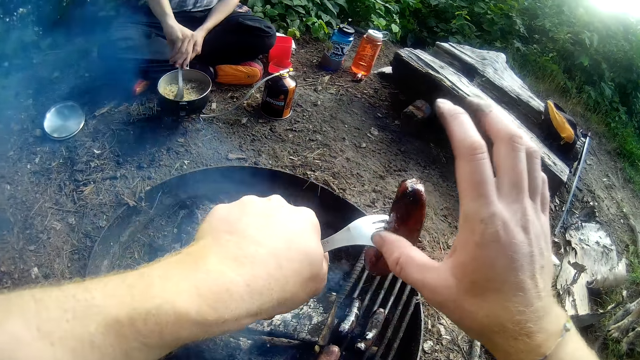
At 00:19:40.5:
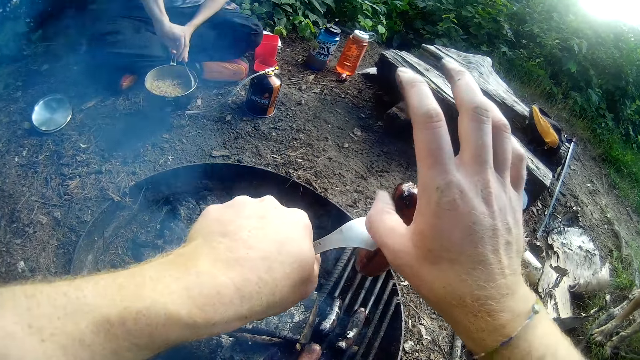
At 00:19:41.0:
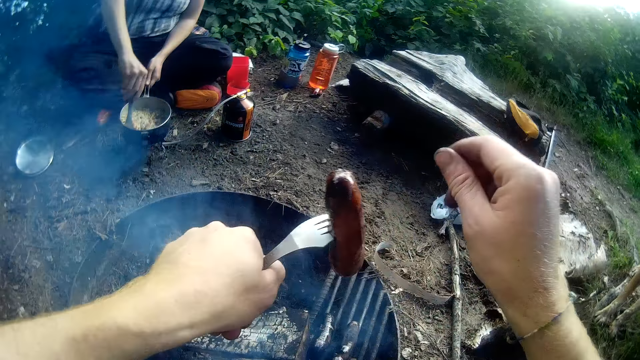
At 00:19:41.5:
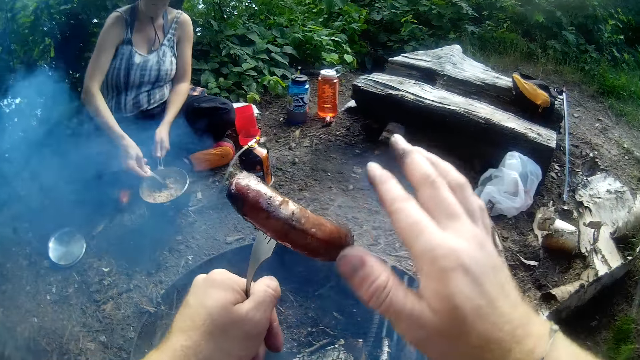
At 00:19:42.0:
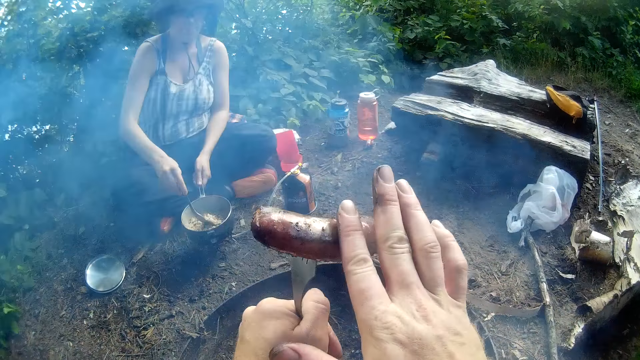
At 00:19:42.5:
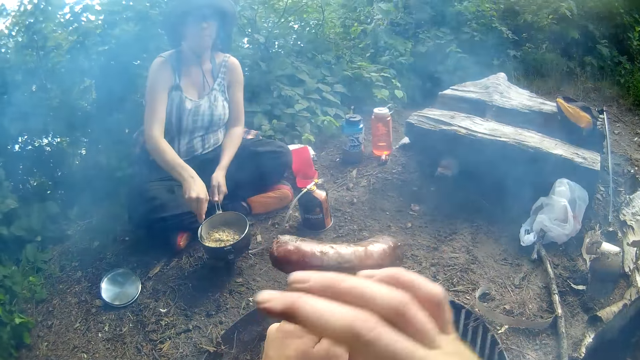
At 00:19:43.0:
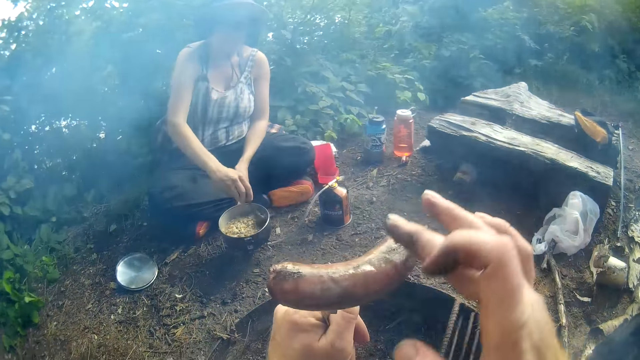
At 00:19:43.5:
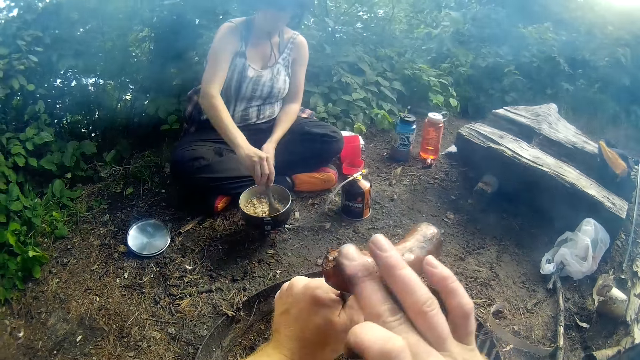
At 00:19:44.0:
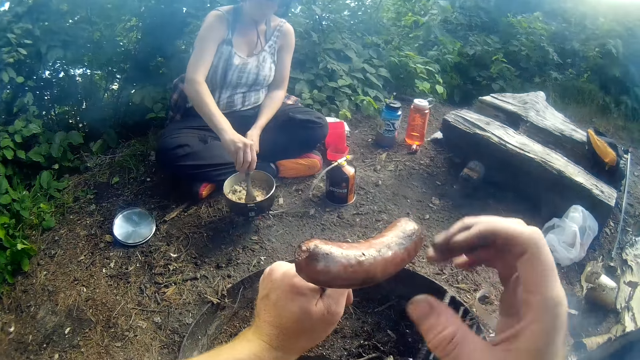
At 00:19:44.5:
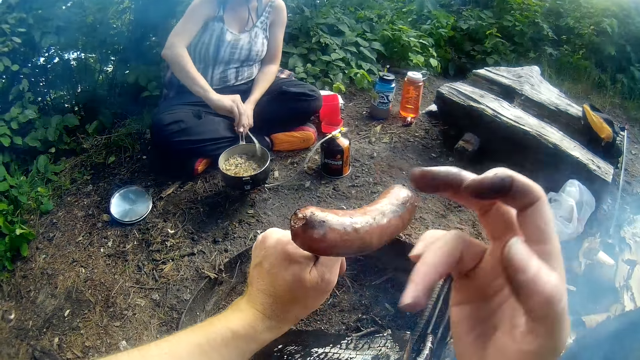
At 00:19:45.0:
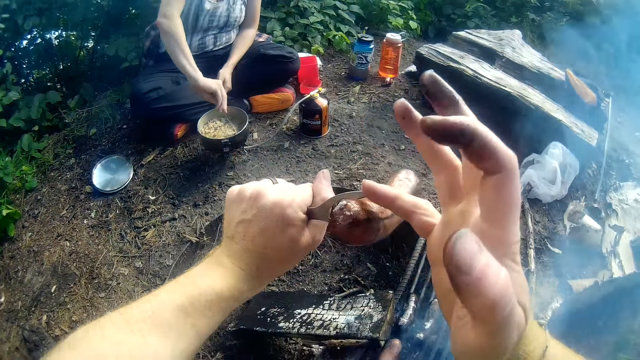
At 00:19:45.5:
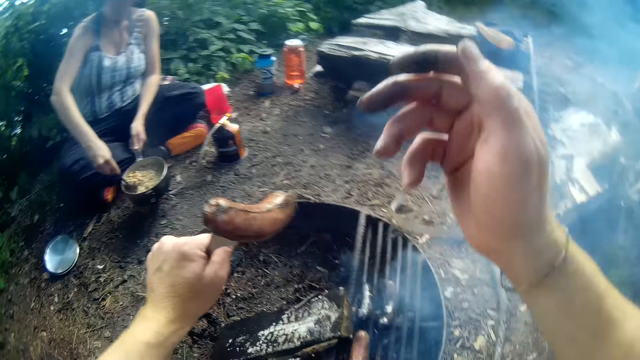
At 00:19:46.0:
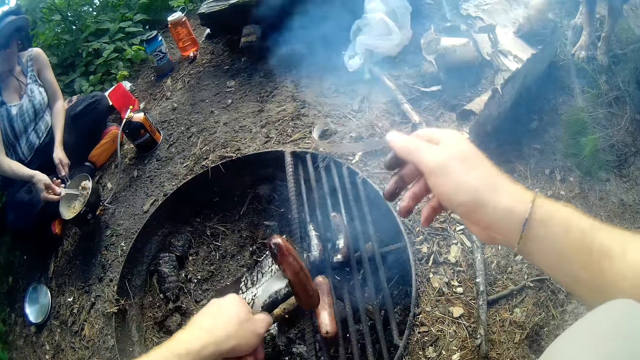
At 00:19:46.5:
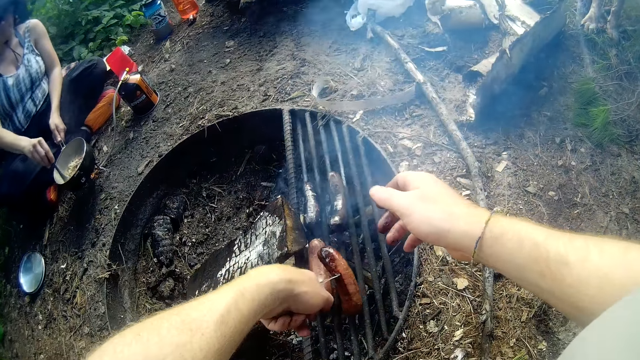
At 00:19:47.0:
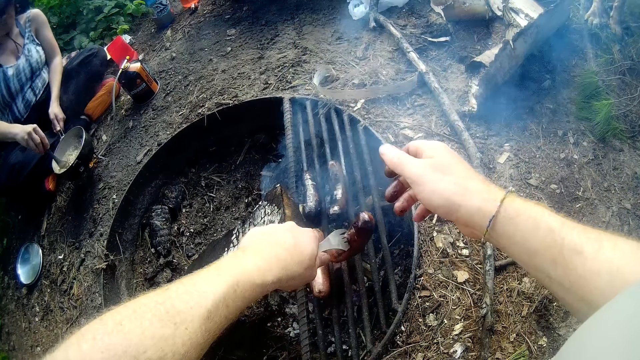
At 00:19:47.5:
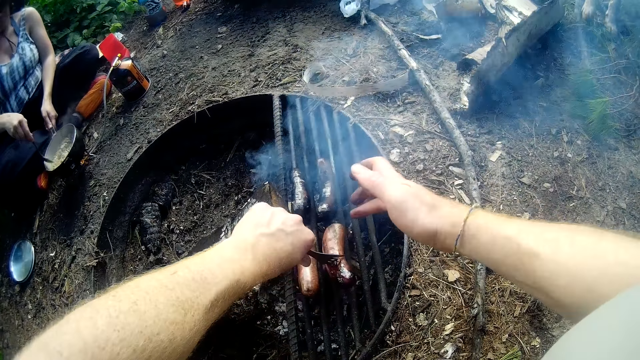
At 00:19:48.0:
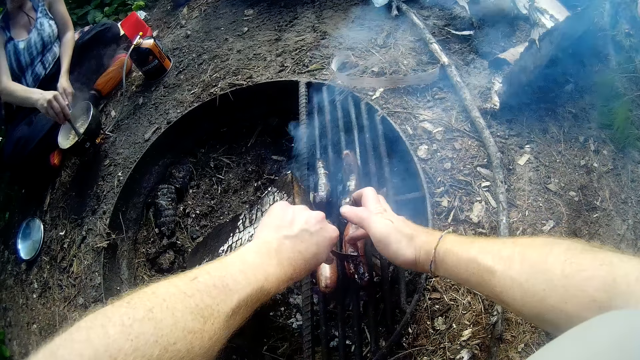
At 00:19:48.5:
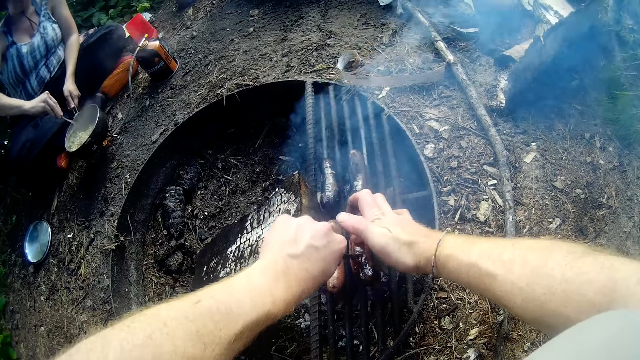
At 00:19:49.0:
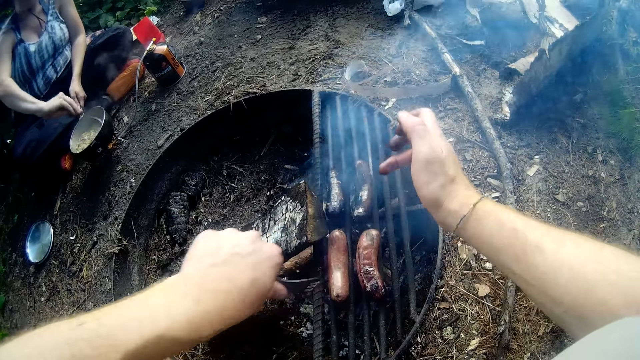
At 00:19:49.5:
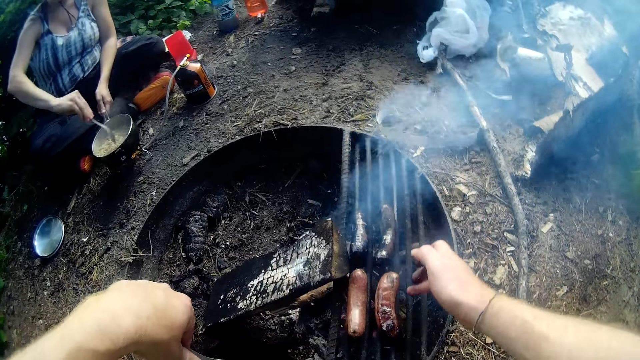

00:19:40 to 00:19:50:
The camera wearer wipes the sausage with his finger. He places the sausage on the rack above the fire.

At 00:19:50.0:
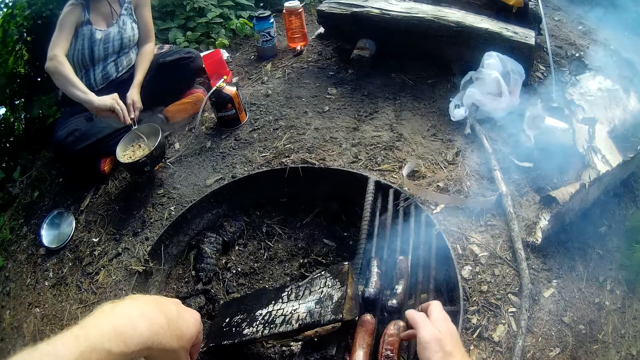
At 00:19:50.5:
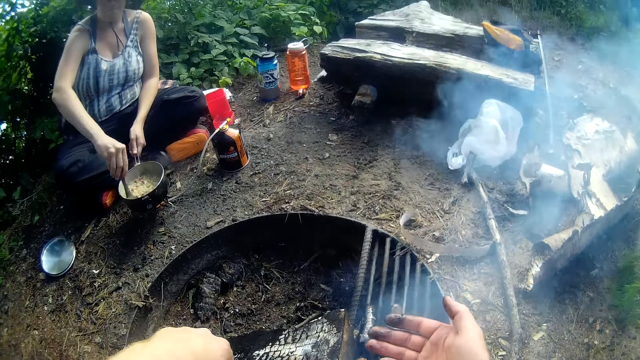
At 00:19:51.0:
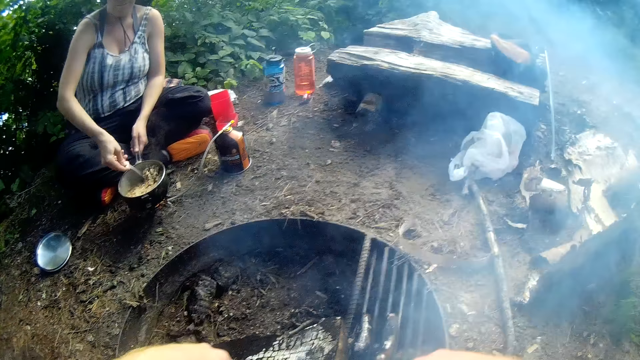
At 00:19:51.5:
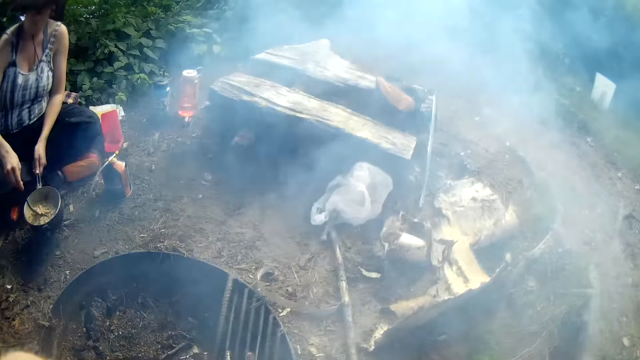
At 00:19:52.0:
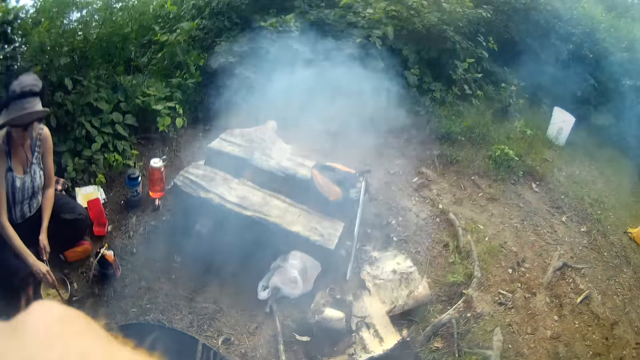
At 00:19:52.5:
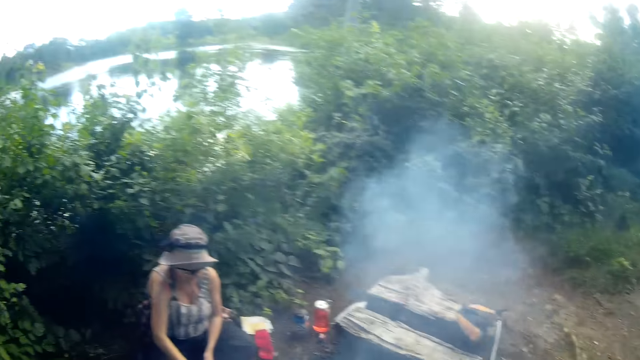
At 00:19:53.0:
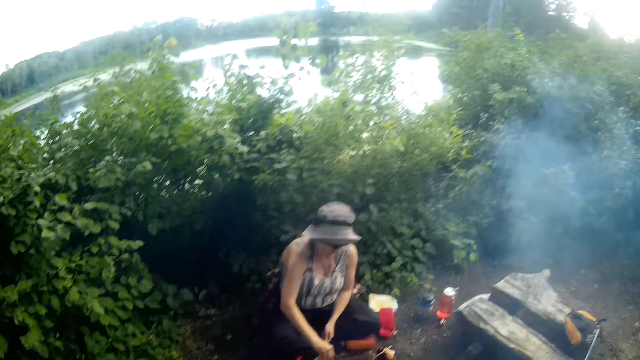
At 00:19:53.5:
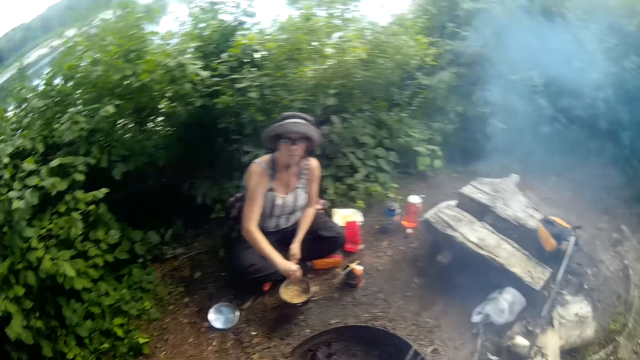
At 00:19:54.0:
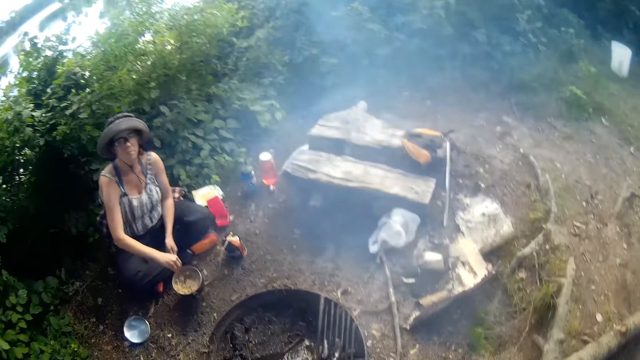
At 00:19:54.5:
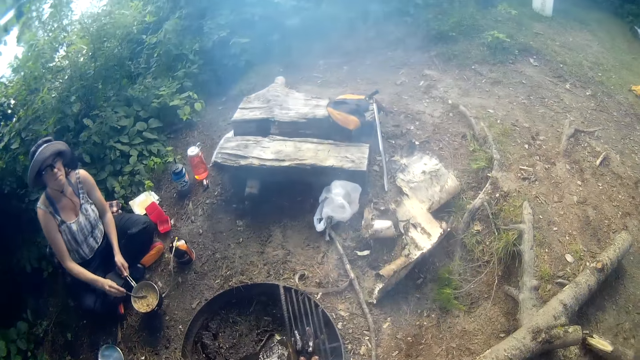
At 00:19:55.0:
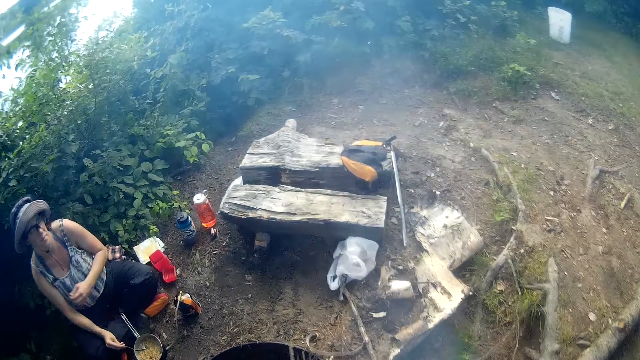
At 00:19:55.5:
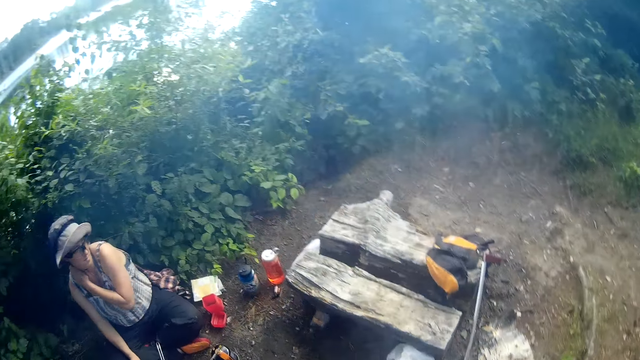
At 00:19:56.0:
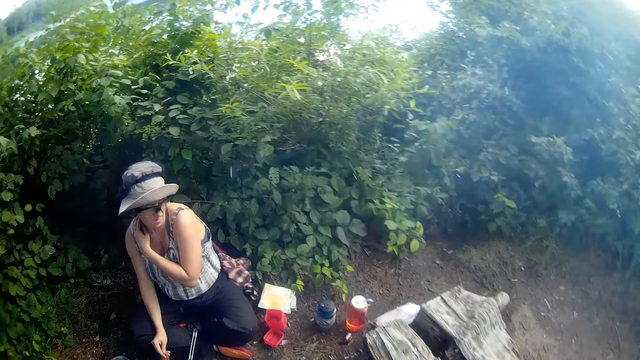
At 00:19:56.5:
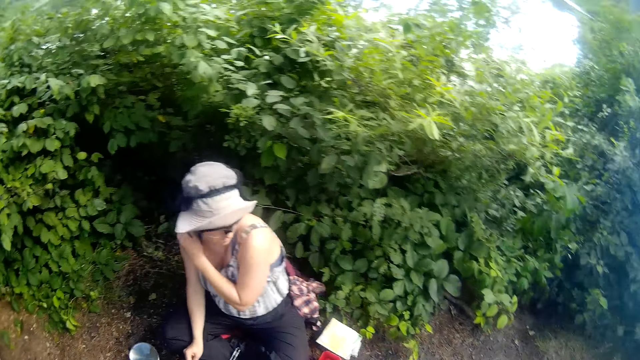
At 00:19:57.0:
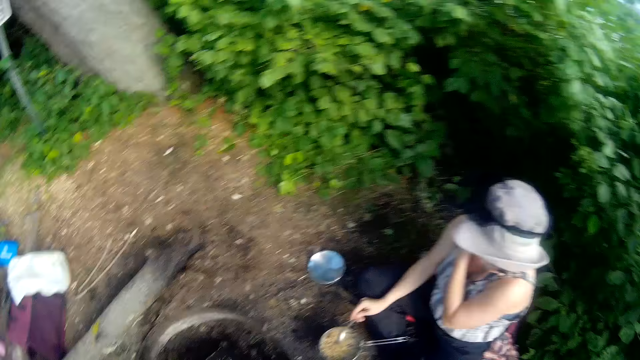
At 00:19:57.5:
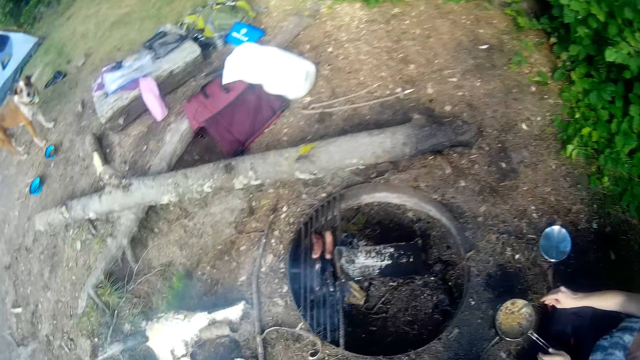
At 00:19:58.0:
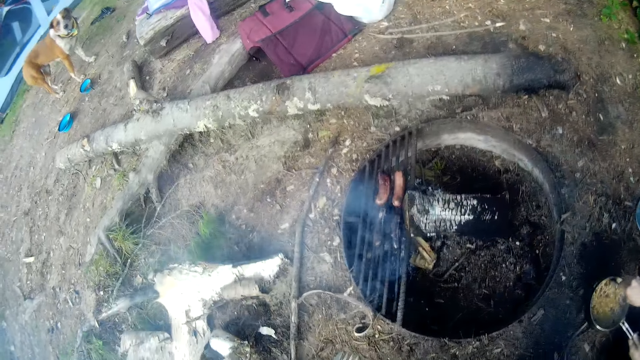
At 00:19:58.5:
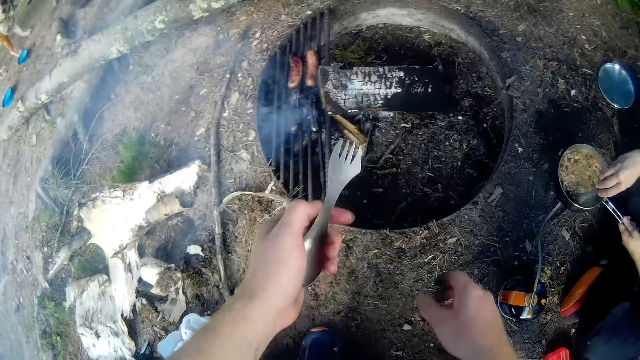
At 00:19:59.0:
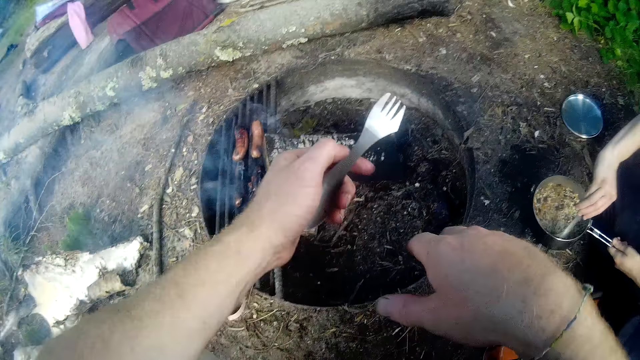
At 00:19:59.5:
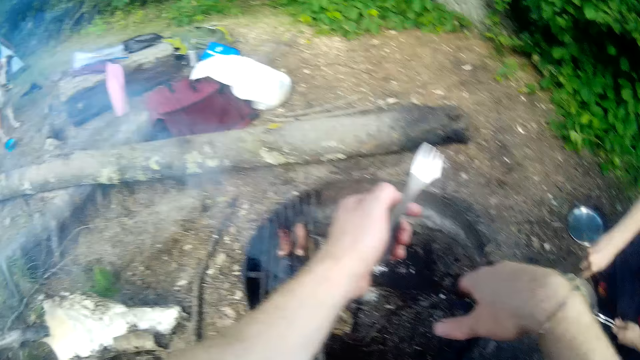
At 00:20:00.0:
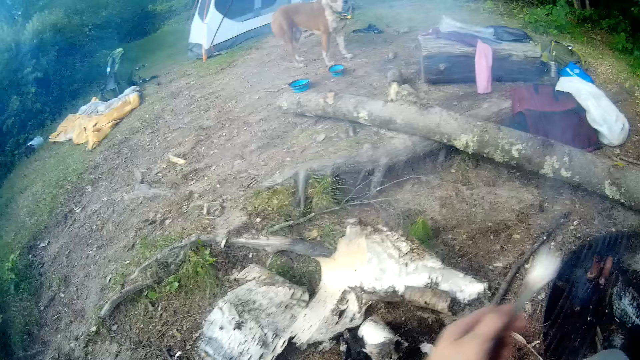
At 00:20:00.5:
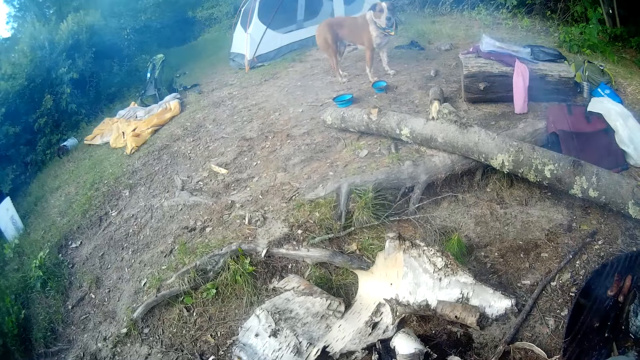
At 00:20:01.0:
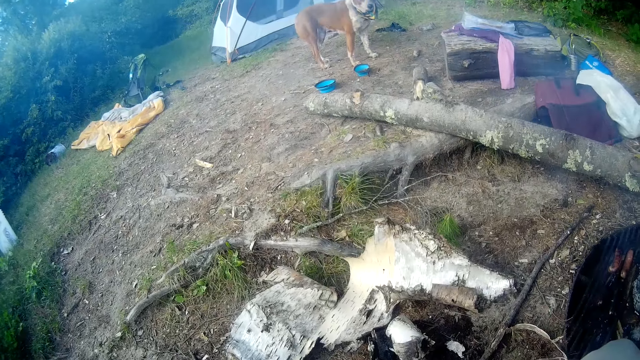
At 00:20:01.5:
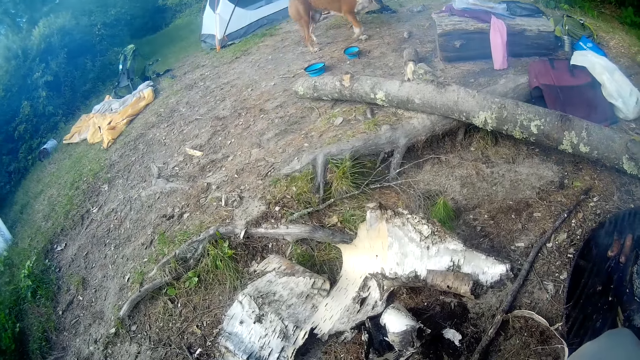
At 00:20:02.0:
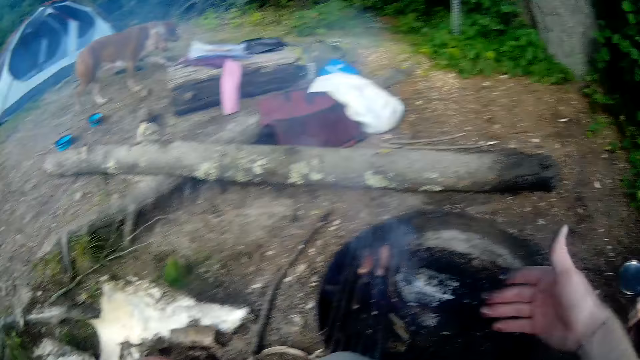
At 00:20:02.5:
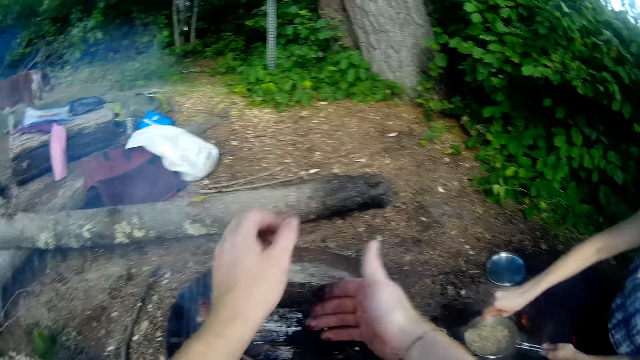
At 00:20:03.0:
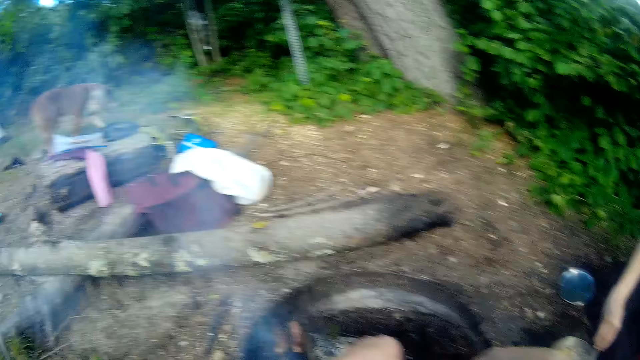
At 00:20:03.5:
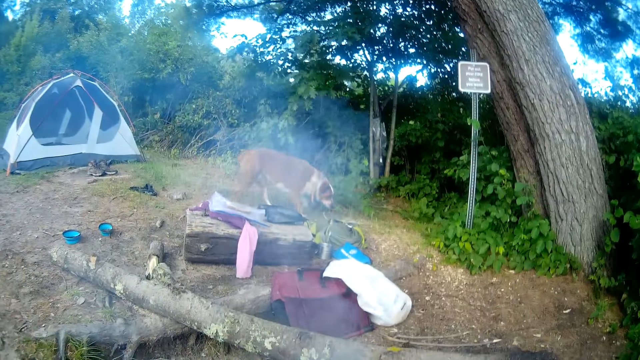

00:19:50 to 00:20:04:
The camera wearer stands. They walk around the fire. They walk to a log. They sit on the log. They look around.
